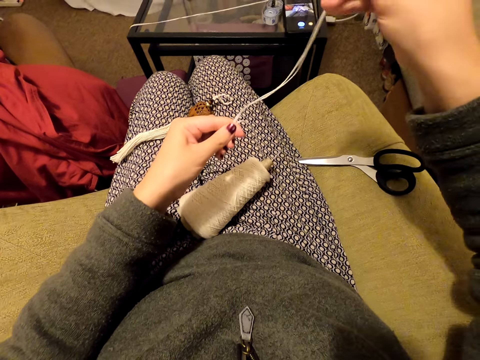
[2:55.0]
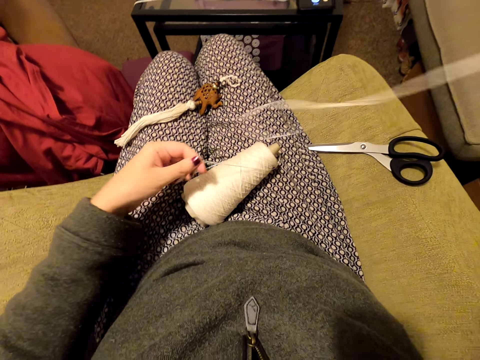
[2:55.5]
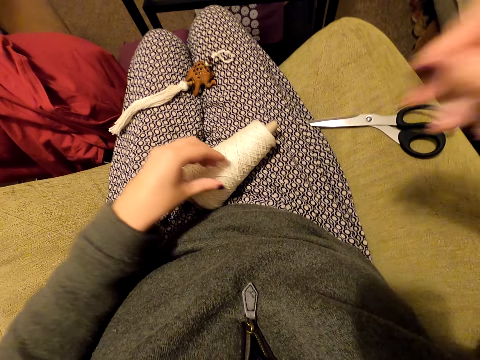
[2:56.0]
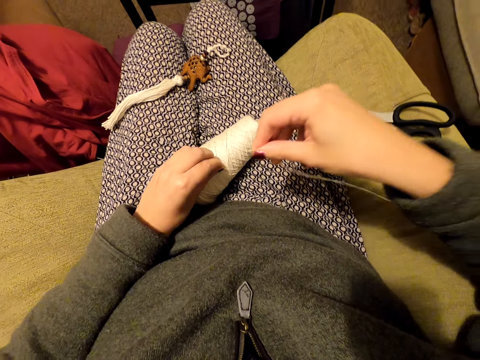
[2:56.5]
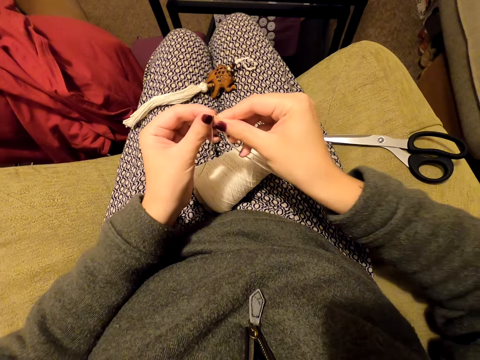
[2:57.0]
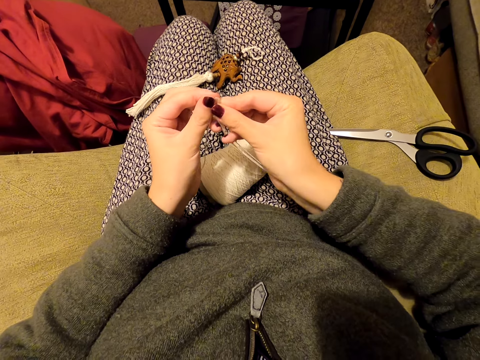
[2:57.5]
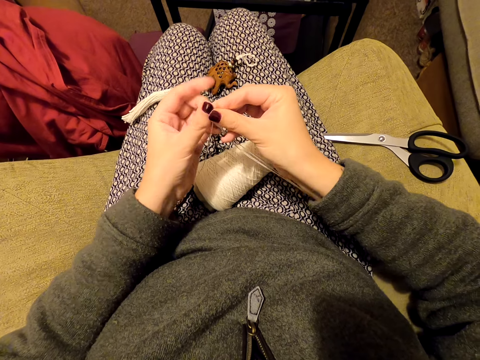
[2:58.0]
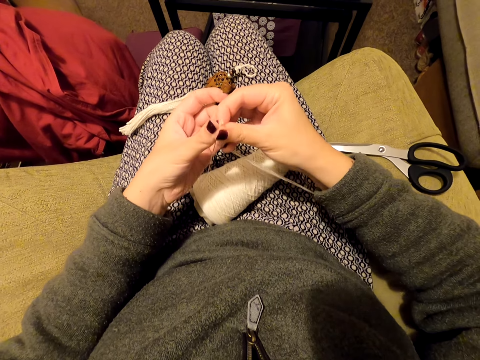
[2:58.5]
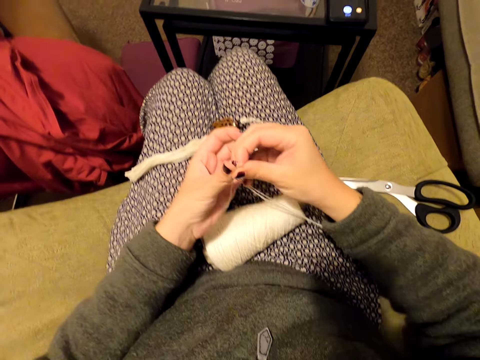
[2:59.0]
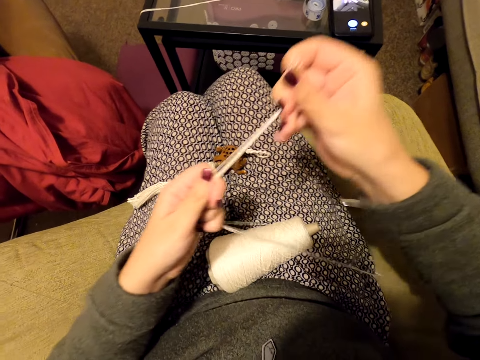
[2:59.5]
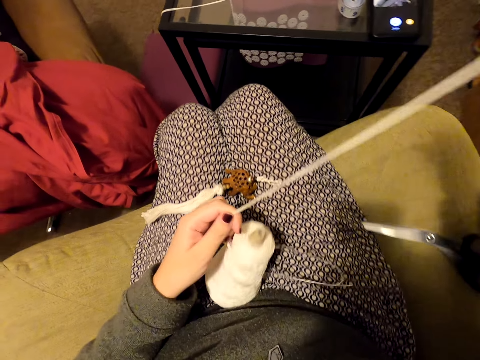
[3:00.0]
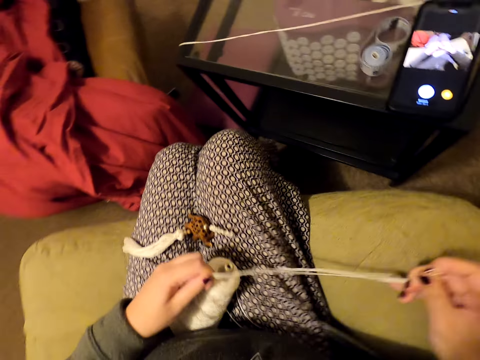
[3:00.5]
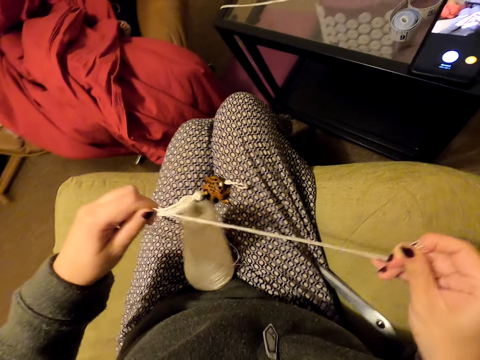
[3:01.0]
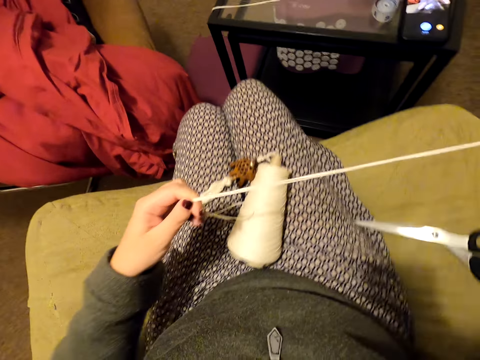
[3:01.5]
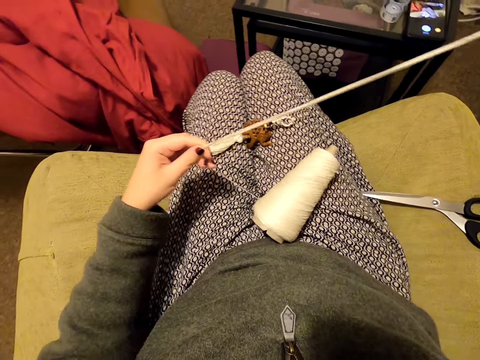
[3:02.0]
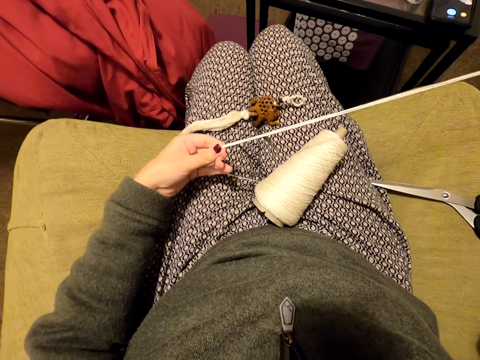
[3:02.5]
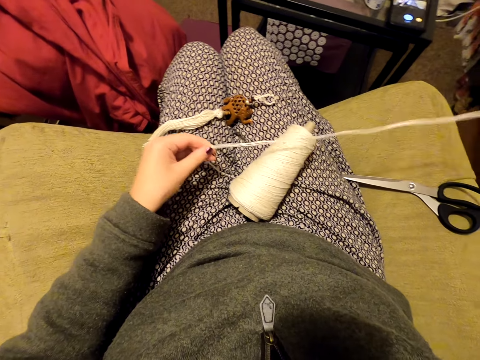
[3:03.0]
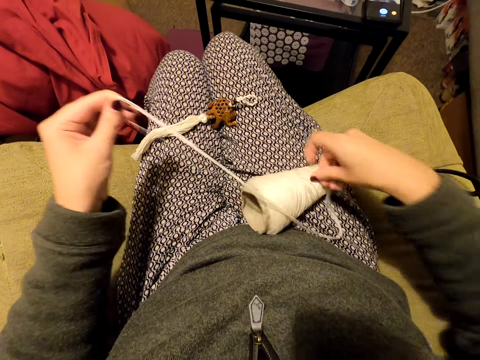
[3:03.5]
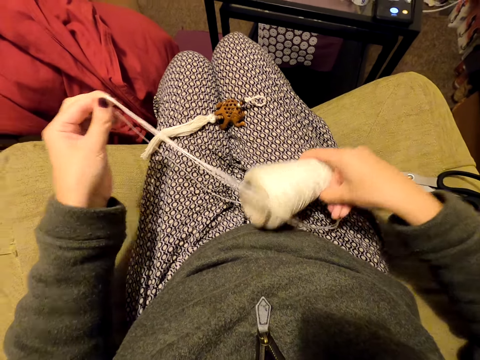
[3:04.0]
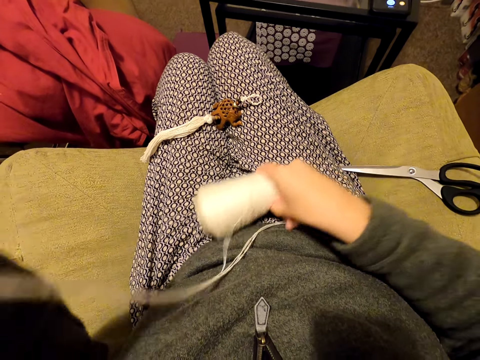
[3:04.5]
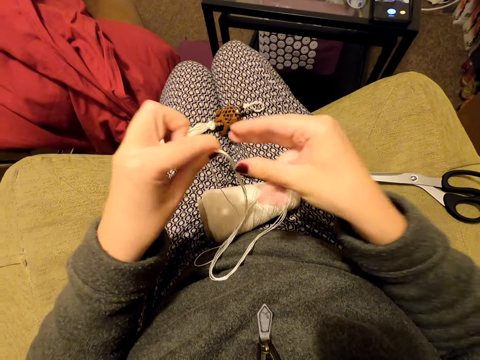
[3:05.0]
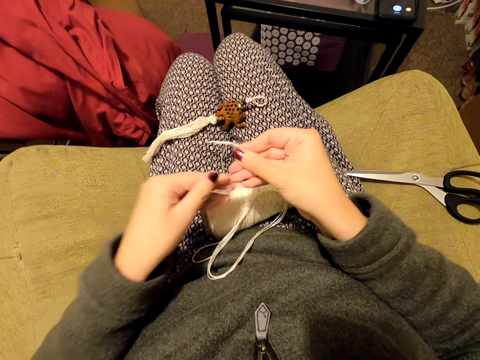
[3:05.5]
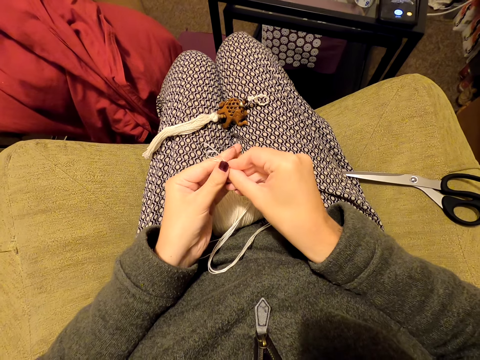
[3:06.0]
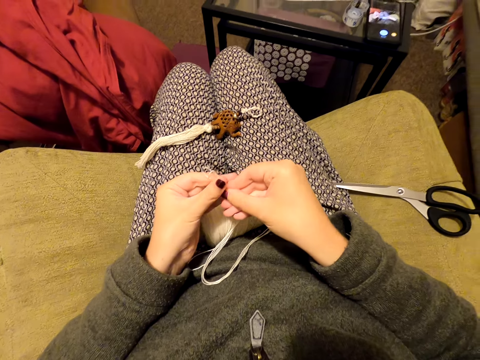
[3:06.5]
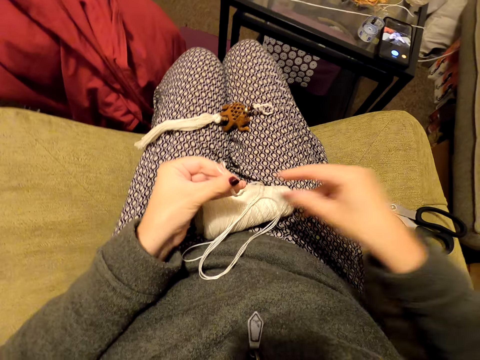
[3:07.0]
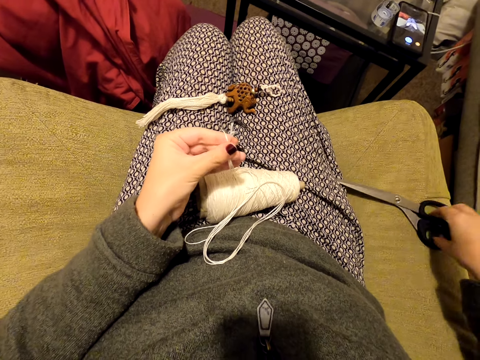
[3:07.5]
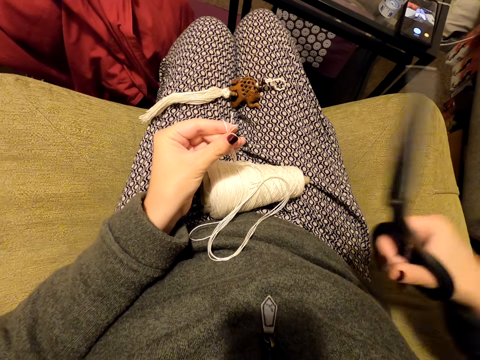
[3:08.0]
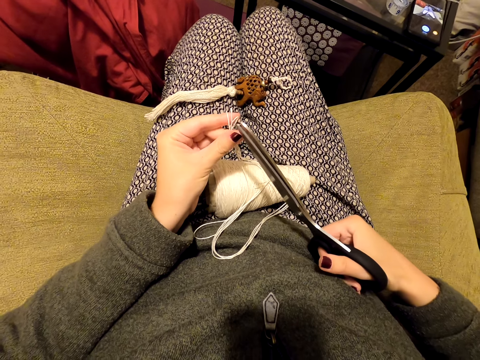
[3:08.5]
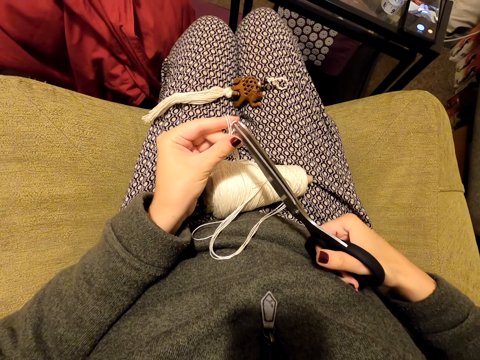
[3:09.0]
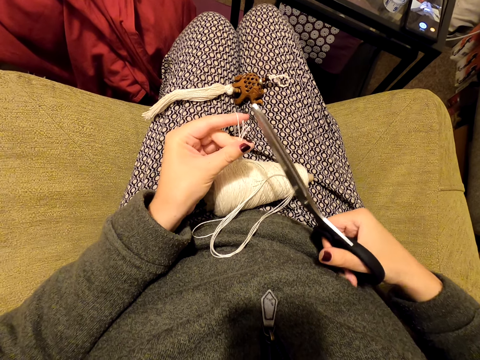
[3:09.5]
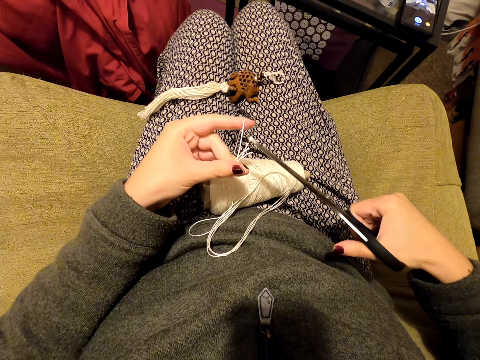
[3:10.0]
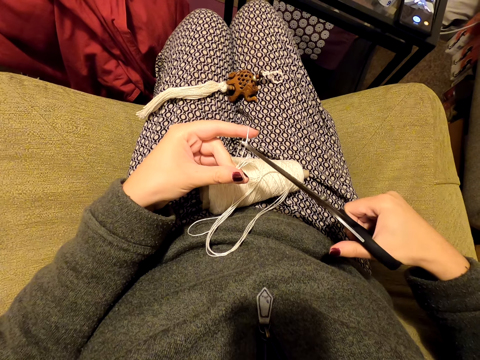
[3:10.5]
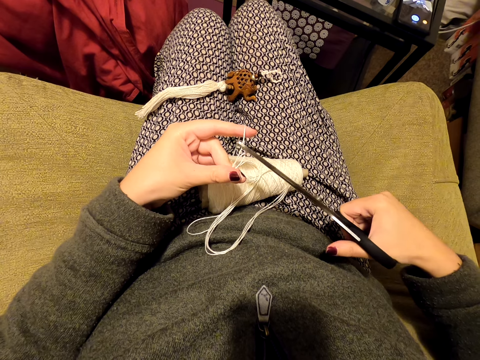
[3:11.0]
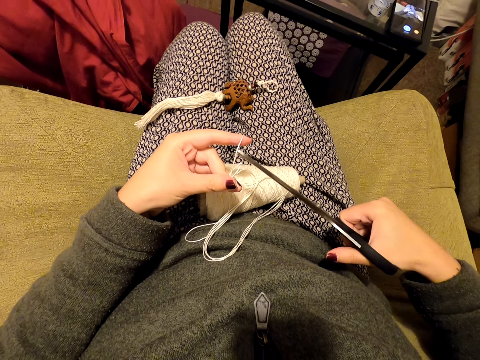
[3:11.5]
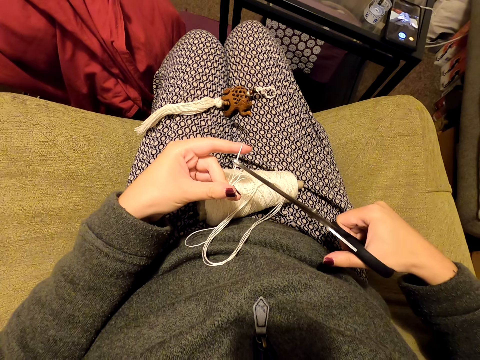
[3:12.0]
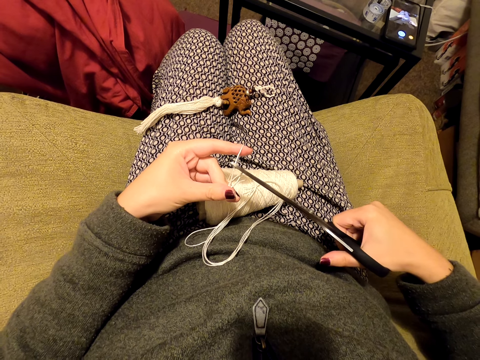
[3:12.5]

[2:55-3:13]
The camera wearer lifts the thread. They unfold the thread. They drop the thread. They pull the thread. They pick the thread. They hold the thread with the other hand. They align the thread. They pull the thread. They straighten the thread. They hold the thread. They unravel the thread. They lift a roll of thread on the cloth. They put the thread down. They take the thread. They align the thread. They hold the thread. They pick up the scissors on a couch. They cut the thread. They cut the thread again.

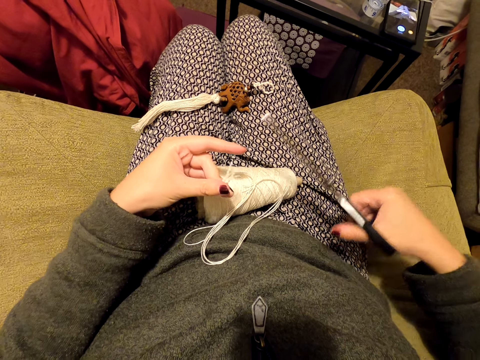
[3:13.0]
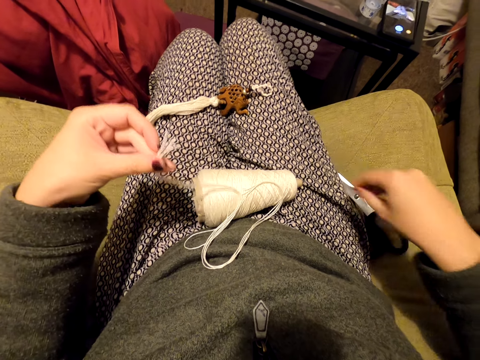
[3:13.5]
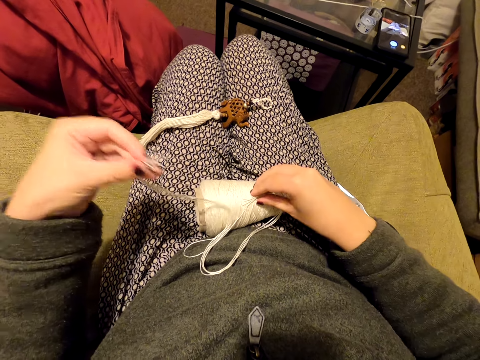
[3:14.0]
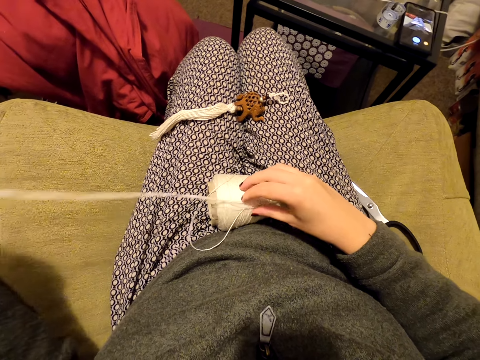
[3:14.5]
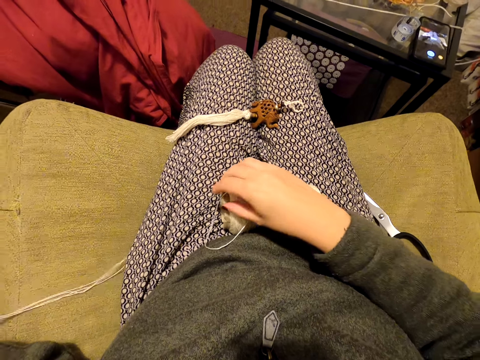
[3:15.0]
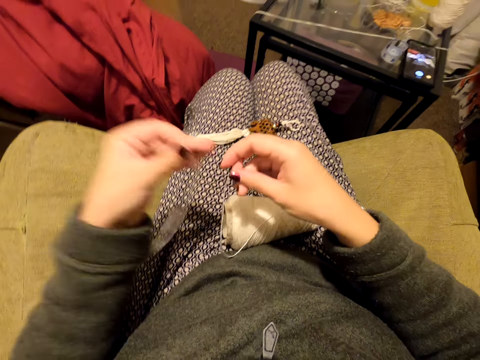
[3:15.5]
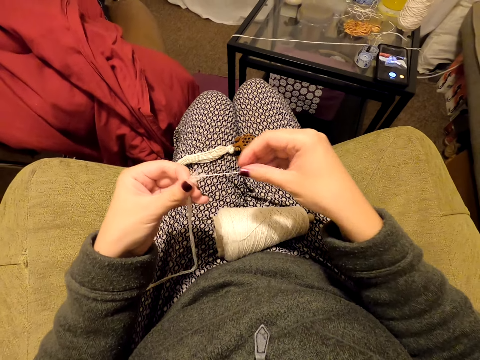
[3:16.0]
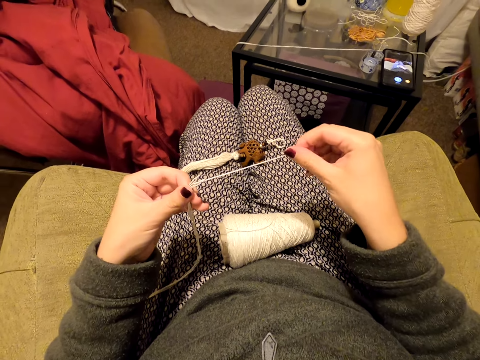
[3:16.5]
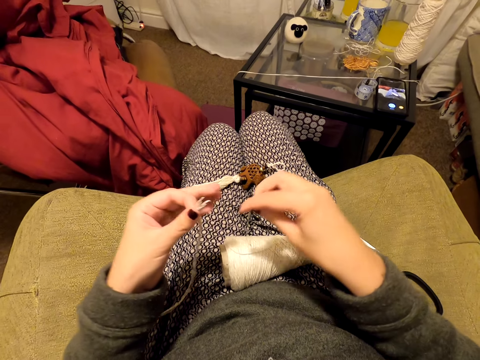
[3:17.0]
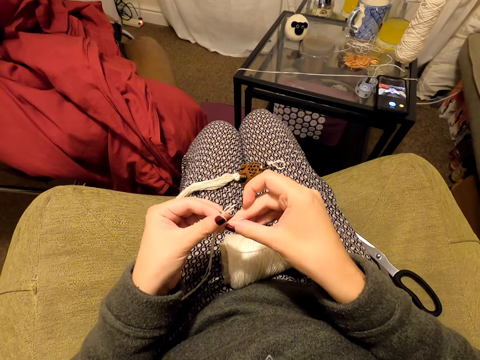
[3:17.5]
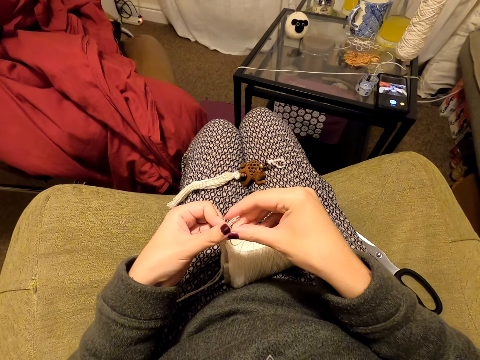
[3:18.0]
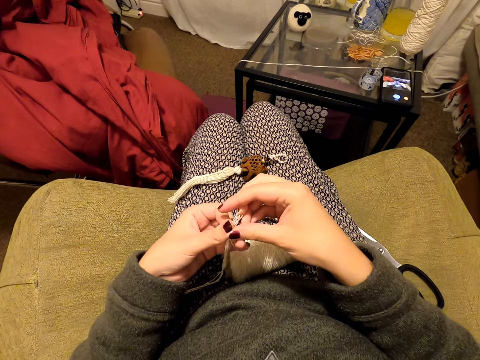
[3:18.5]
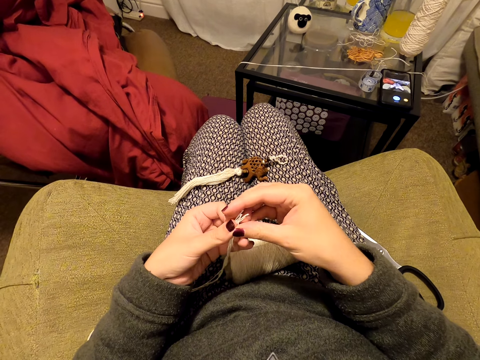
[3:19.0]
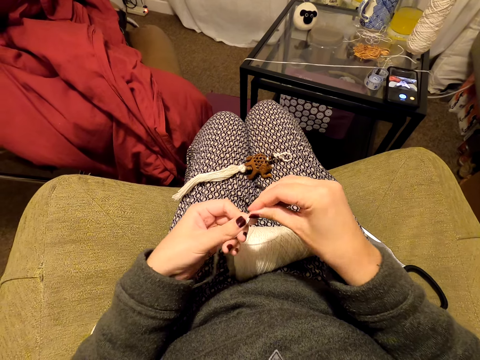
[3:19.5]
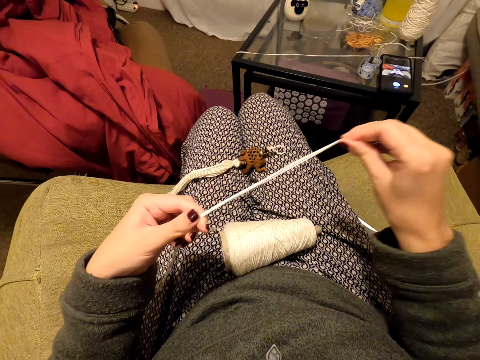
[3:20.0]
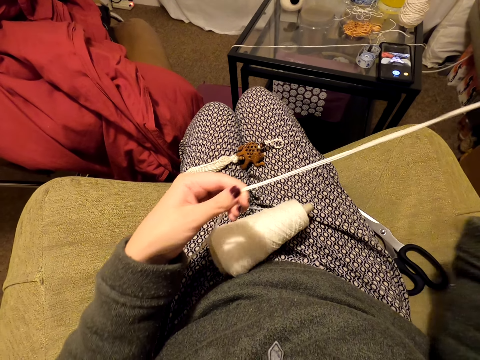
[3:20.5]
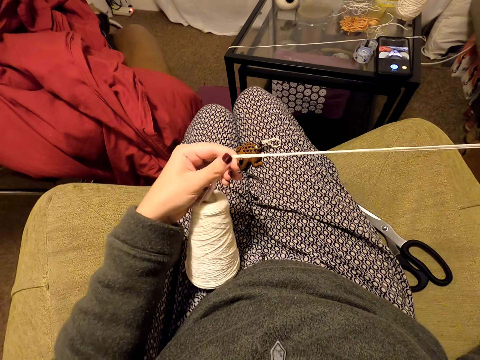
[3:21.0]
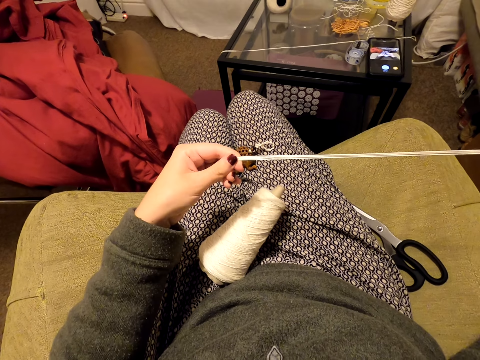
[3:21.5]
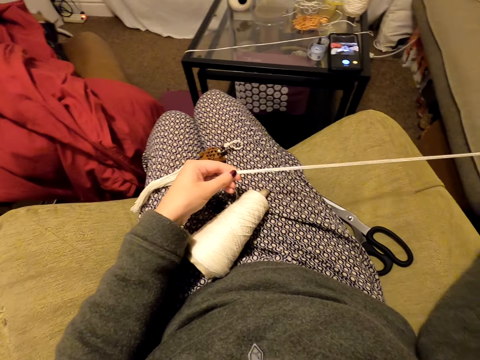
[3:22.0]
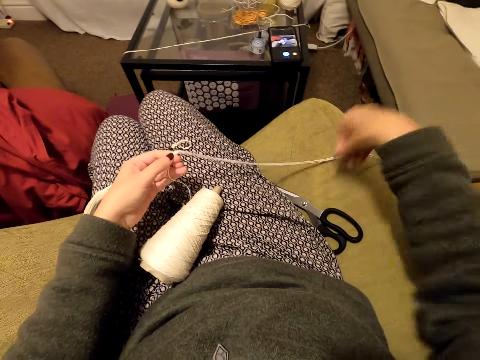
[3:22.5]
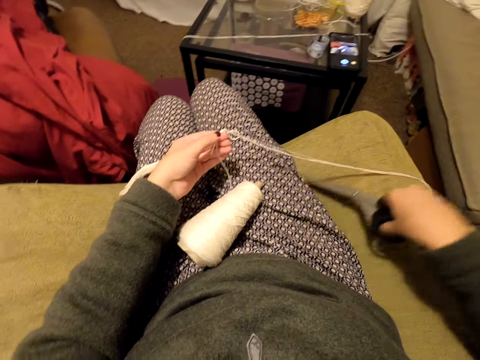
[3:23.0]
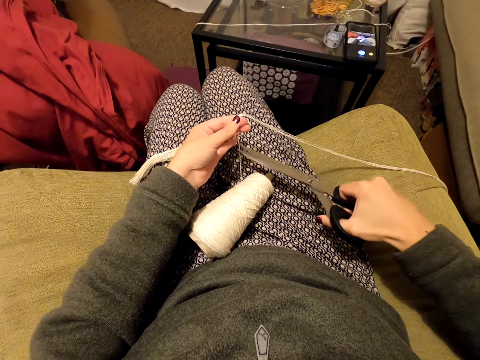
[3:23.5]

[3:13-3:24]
The camera wearer puts the scissors on the couch. They touch the thread. They pull the thread. They straighten the thread. They pick the thread. They align the thread. They hold the thread. They move a hand along the thread. They hold the thread. They straighten the thread. They pull the thread. They drop the thread. They pick up the scissors on the couch.
